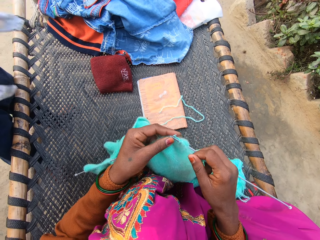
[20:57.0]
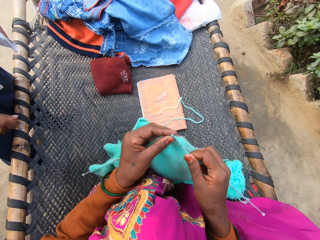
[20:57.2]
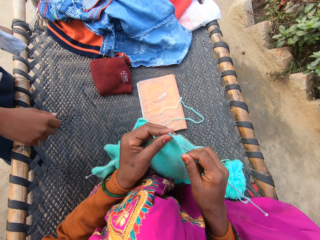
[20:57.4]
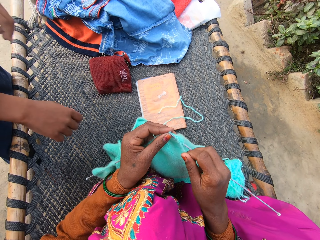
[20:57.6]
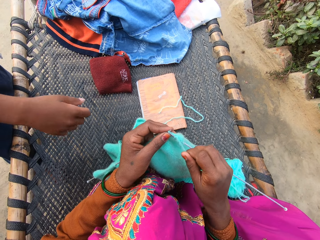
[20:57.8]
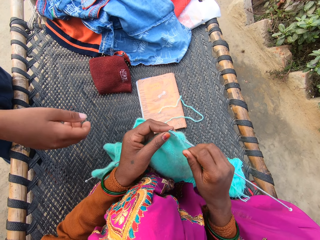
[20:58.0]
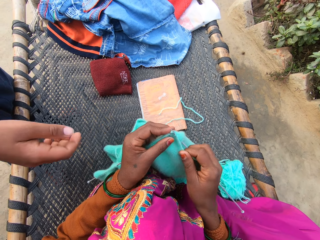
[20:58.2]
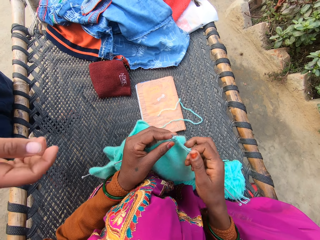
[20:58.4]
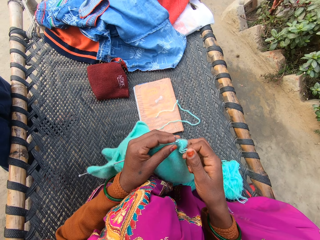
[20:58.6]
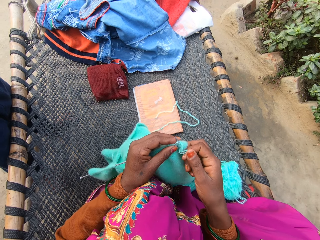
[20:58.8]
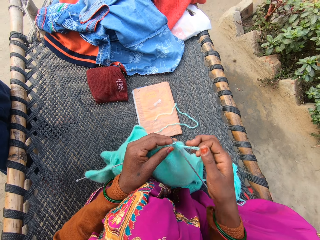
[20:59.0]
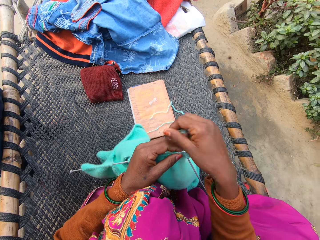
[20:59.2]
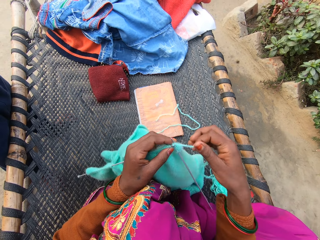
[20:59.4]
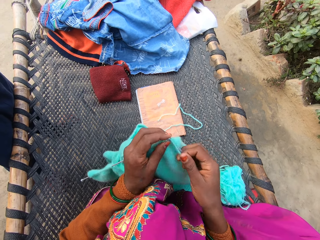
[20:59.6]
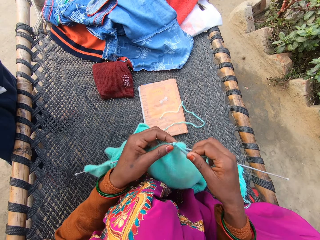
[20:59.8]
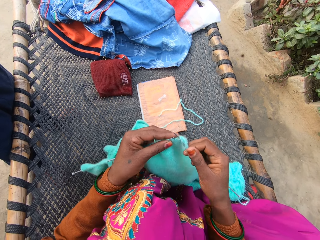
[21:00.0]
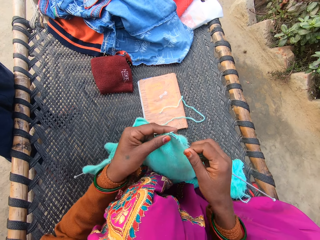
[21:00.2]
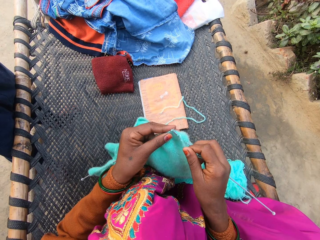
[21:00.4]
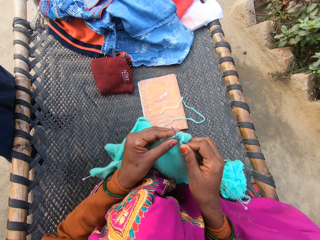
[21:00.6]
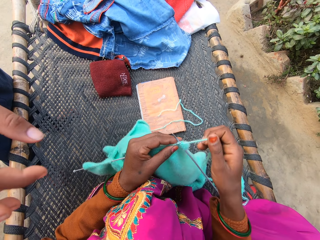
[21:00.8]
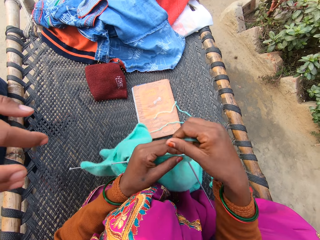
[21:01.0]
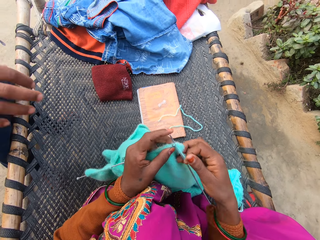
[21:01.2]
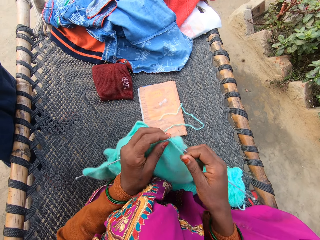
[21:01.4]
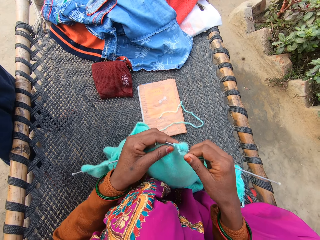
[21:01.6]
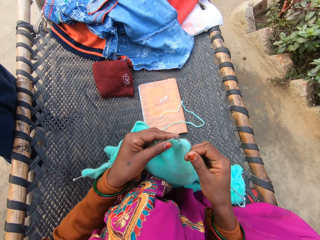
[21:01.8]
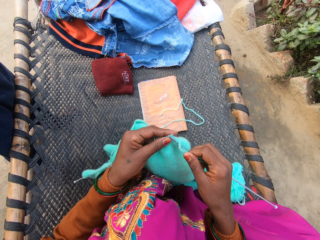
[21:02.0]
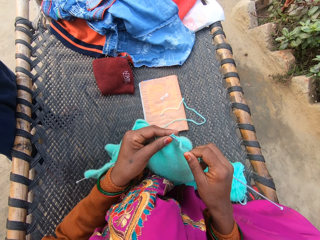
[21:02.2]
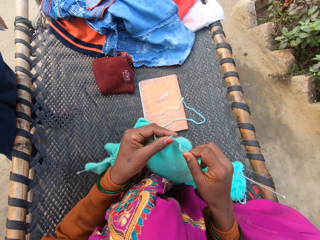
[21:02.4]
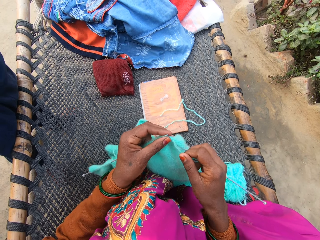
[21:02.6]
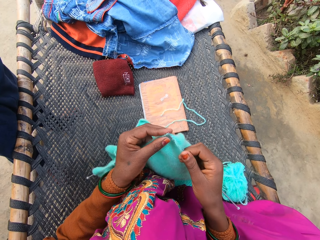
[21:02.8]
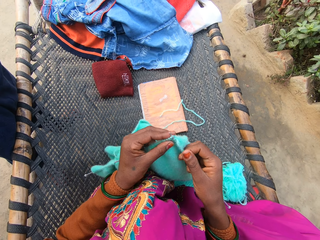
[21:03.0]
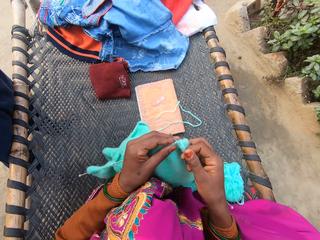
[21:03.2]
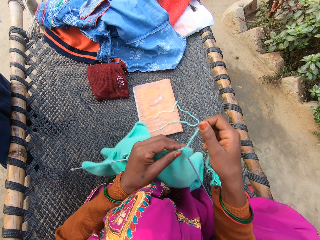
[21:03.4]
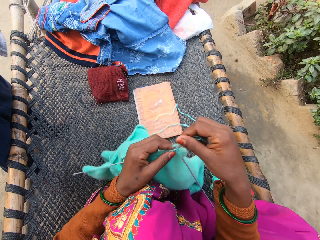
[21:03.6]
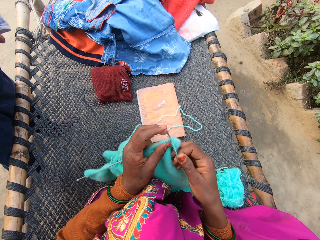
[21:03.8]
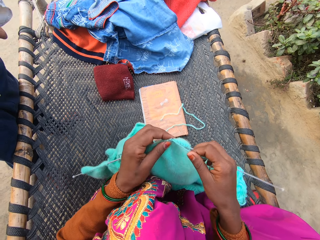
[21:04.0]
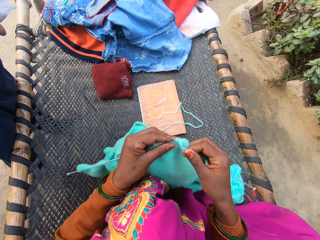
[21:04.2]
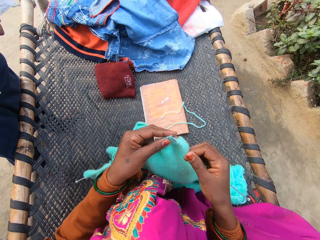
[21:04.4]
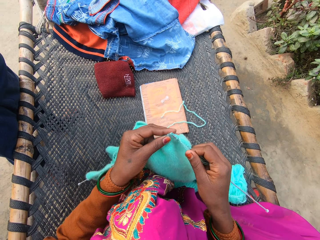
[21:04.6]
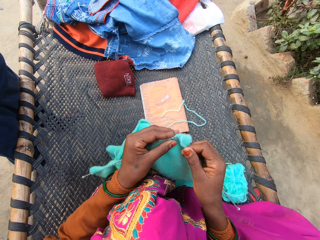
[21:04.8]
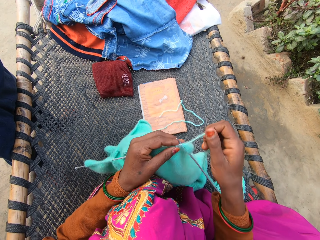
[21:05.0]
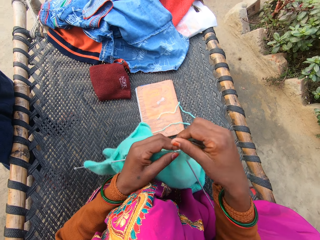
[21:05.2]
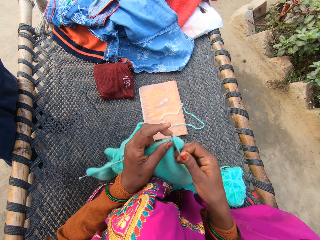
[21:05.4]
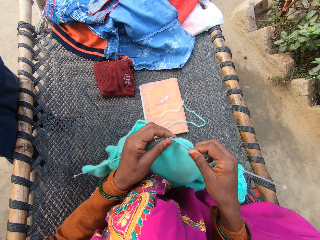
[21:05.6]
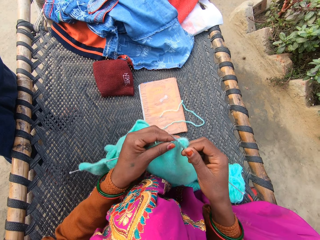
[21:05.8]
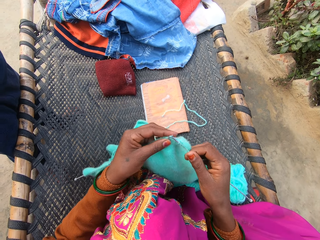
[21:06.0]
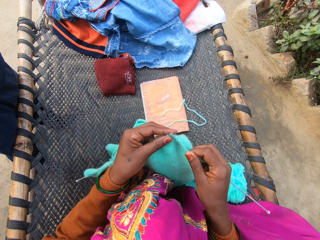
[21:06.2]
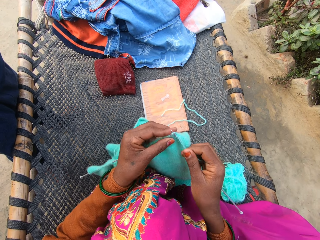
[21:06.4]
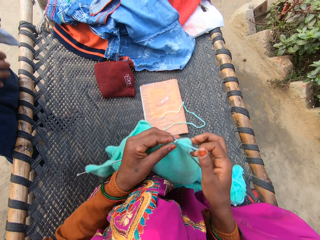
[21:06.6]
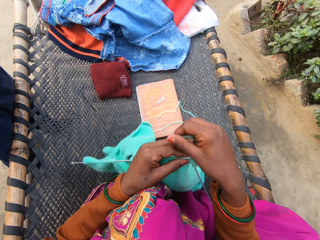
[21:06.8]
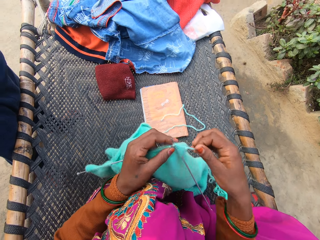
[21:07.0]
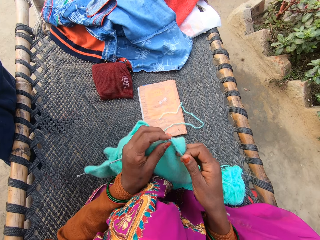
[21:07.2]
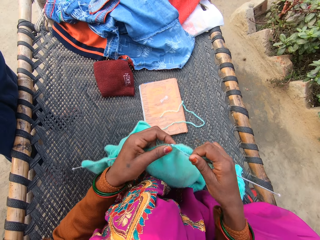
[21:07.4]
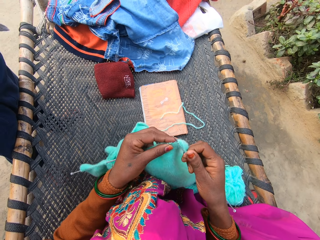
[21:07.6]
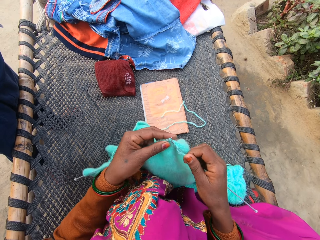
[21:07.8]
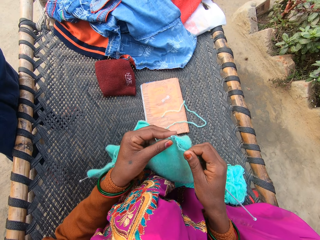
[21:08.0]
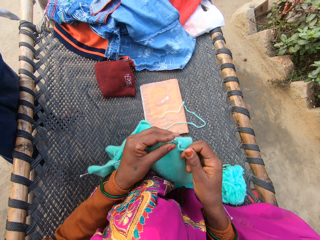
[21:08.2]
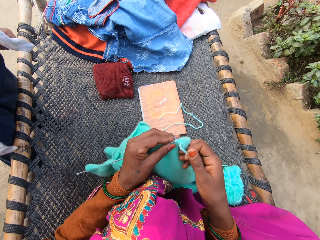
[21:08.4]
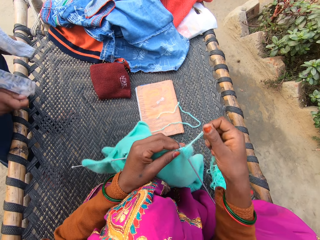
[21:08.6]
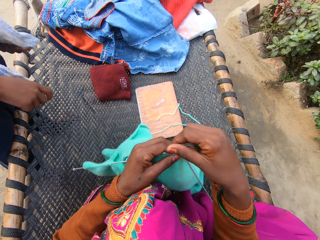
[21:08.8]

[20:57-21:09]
The person stretches the hand. The camera wearer moves the hand. They weave the fabric. The person moves the hand. The camera wearer weaves the fabric. They move the thread. They weave the fabric.

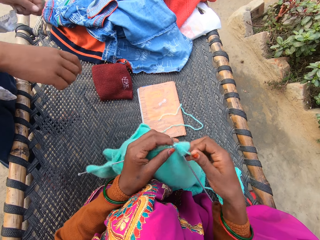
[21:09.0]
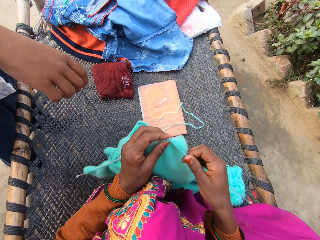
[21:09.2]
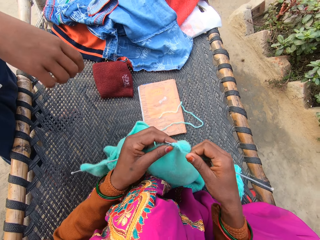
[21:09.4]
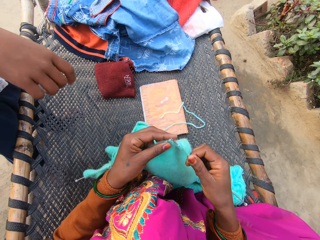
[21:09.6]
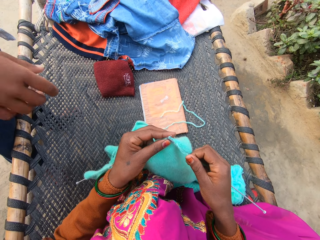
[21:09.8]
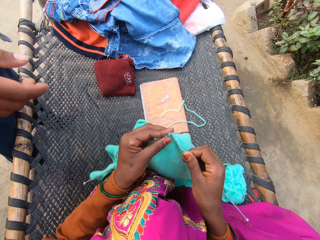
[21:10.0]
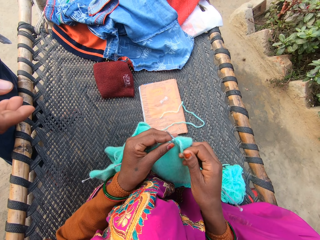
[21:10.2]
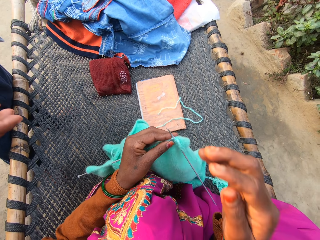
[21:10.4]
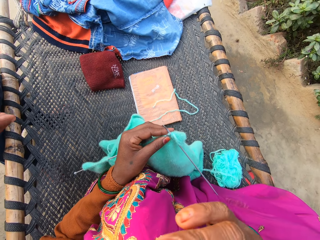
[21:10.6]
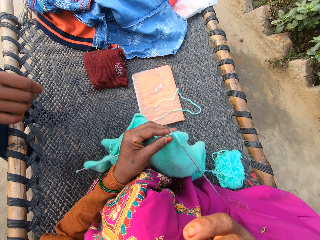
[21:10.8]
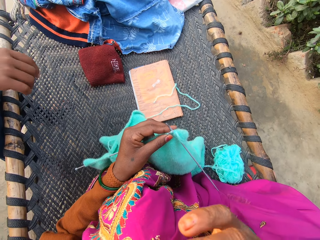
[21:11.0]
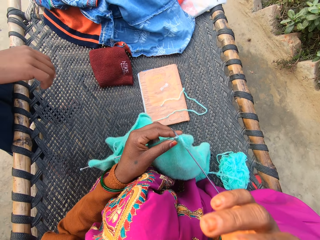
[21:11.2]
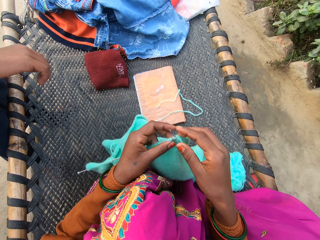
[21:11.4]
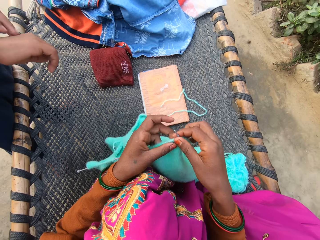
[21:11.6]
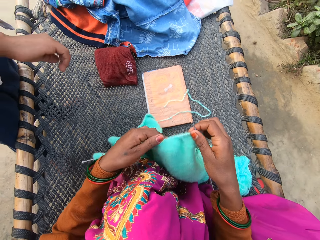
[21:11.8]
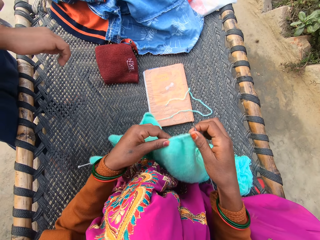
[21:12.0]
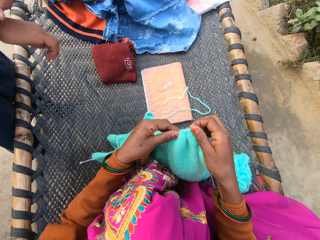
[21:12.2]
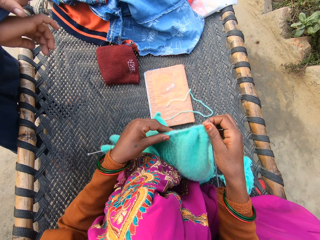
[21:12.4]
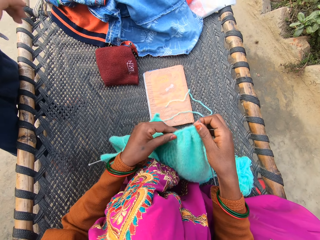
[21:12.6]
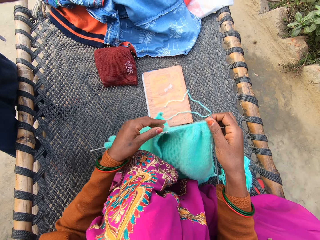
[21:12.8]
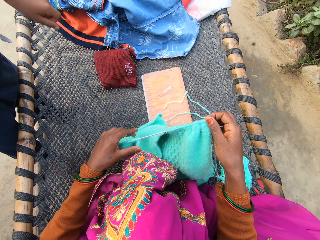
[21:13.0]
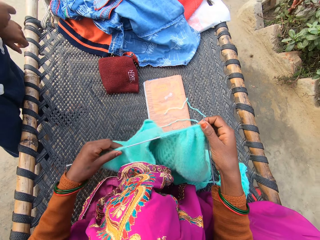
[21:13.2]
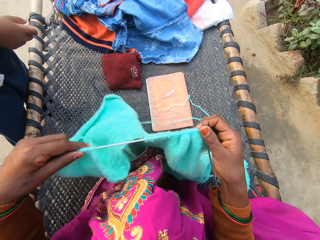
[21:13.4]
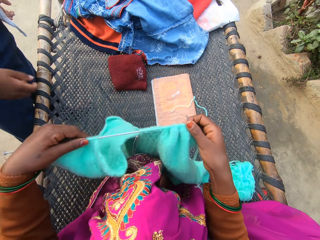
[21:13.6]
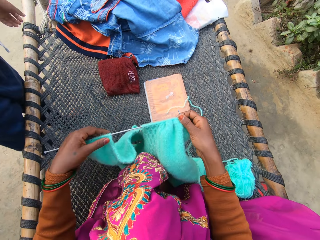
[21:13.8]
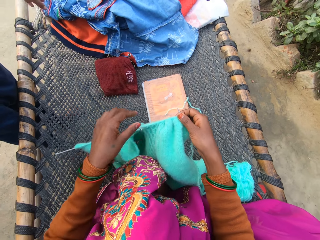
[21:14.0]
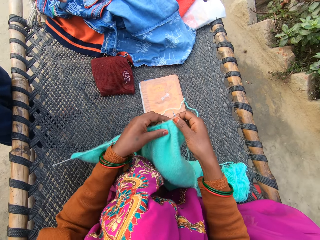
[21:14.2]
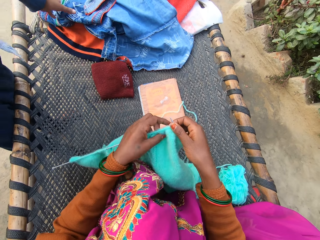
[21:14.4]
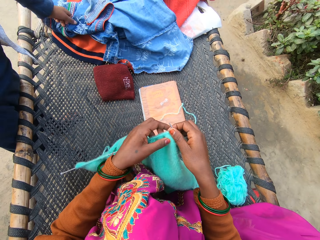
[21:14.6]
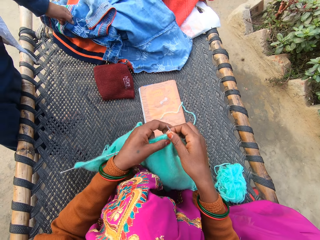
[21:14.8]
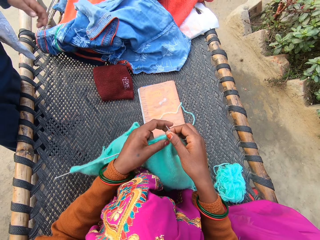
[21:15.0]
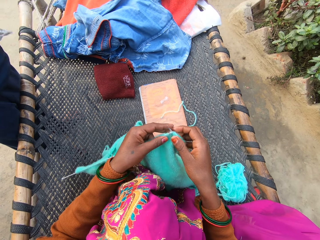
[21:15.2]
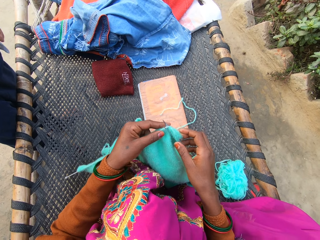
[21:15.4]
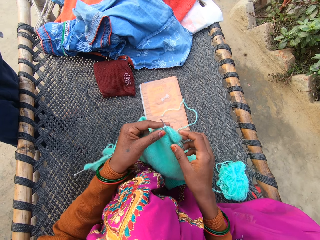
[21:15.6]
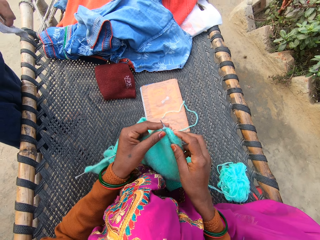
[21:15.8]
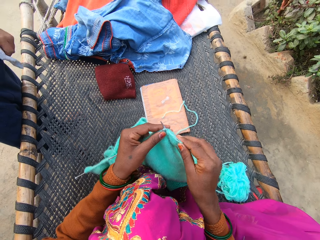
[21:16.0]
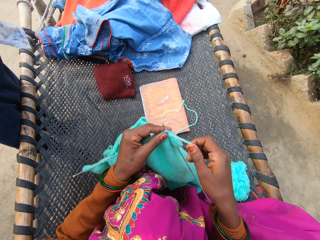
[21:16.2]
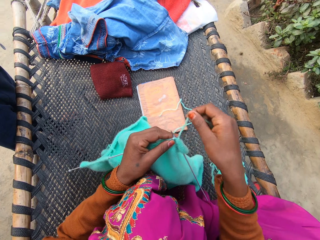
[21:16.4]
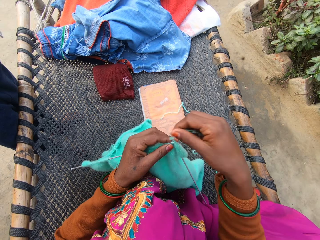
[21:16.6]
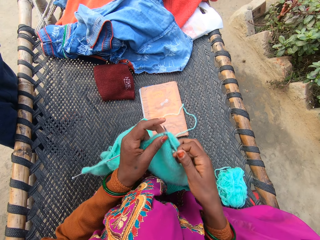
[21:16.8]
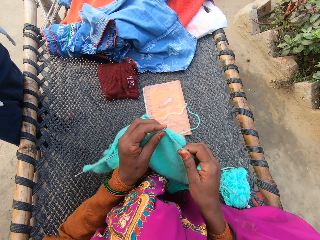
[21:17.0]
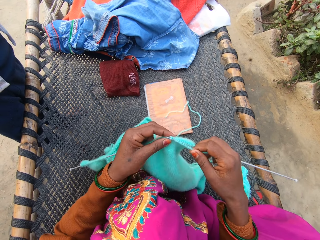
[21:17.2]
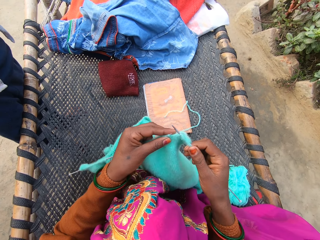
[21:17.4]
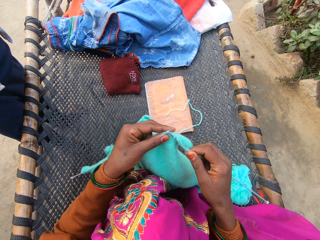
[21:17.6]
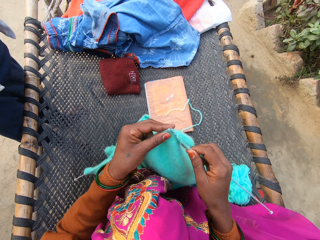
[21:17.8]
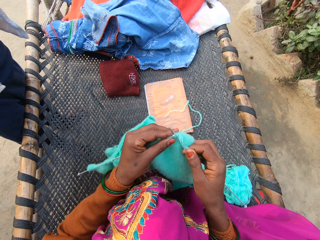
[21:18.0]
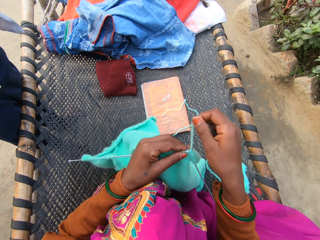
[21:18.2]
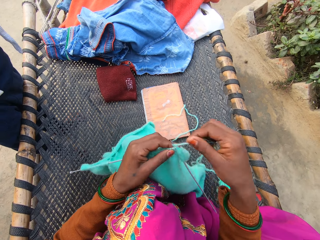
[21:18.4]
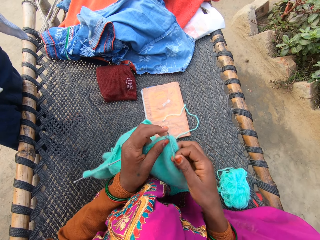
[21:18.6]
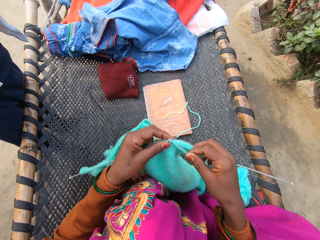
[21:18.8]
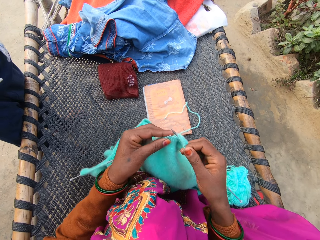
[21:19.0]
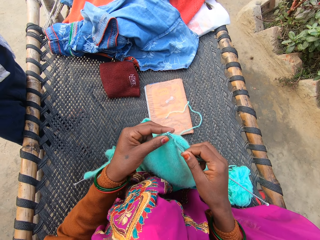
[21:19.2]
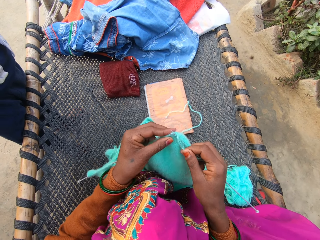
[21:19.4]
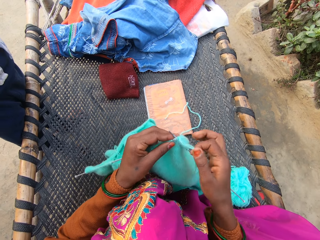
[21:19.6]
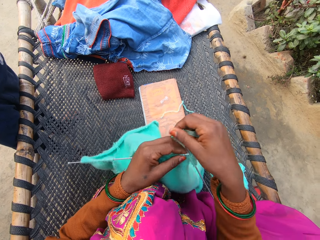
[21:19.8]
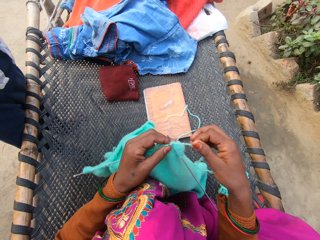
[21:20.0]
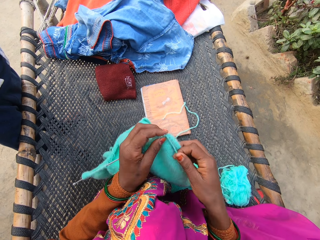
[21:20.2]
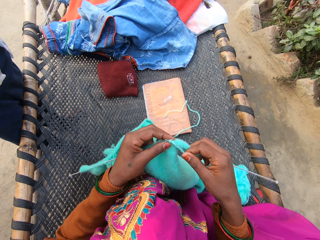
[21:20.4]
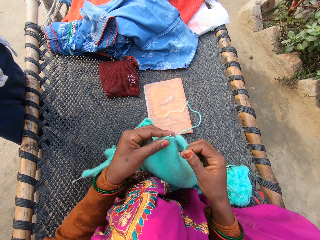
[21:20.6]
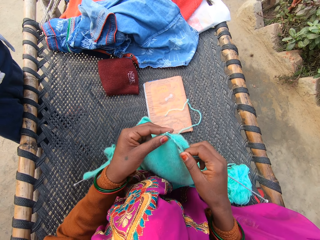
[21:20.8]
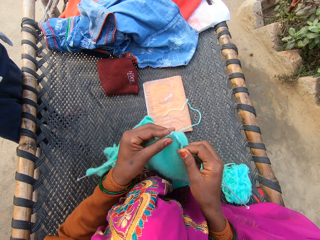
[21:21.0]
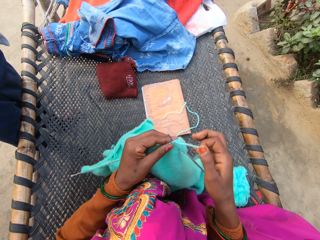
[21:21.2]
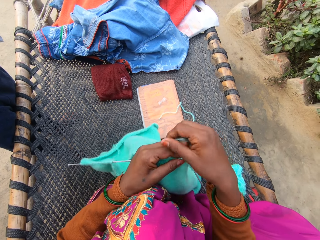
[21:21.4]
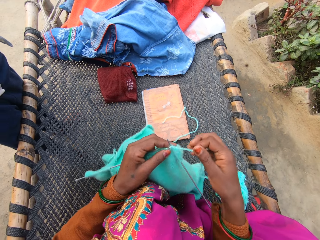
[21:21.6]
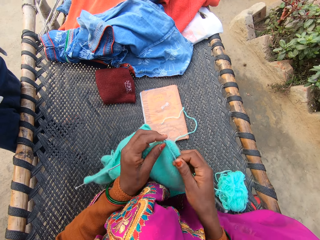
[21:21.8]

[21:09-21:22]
The person moves the hand. The camera wearer moves the hand and moves the fabric. The person moves the shirt. The person touches the shirt on the rattan mat with his left hand. The camera wearer weaves the fabric. They move the thread. They weave the fabric. They move the thread.
